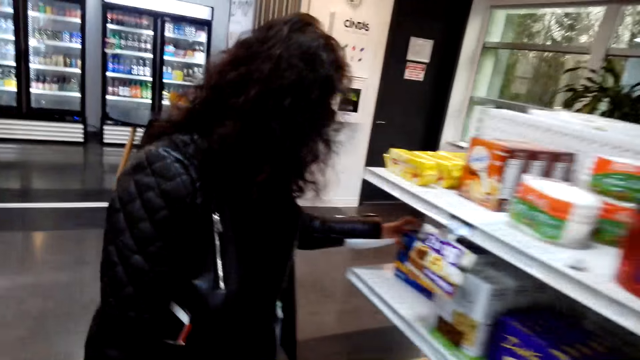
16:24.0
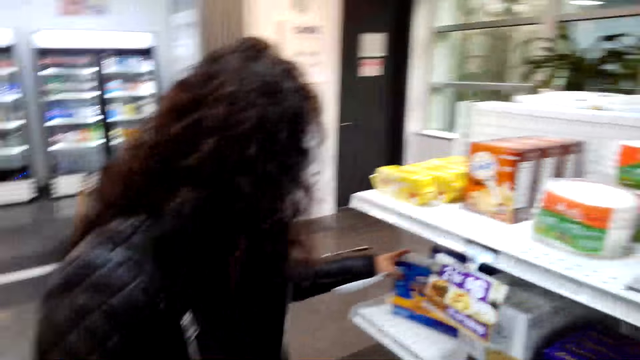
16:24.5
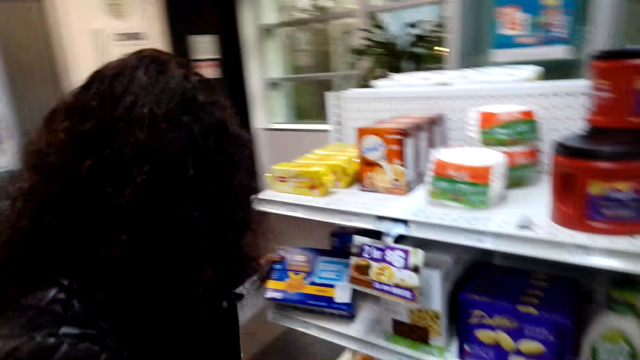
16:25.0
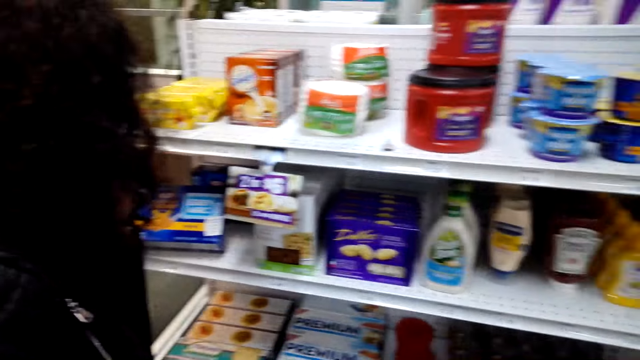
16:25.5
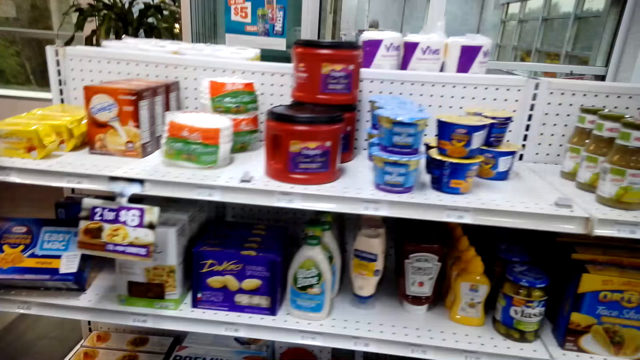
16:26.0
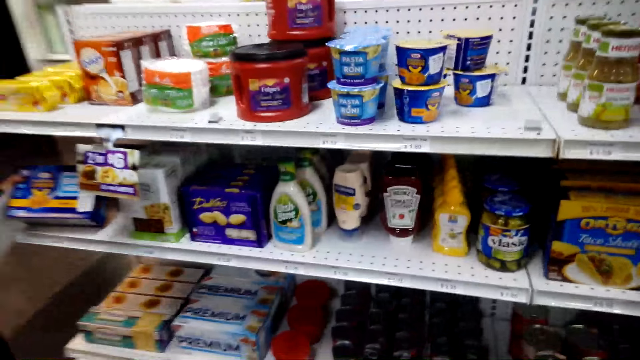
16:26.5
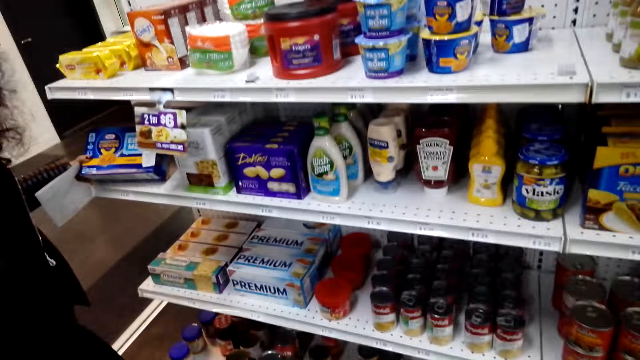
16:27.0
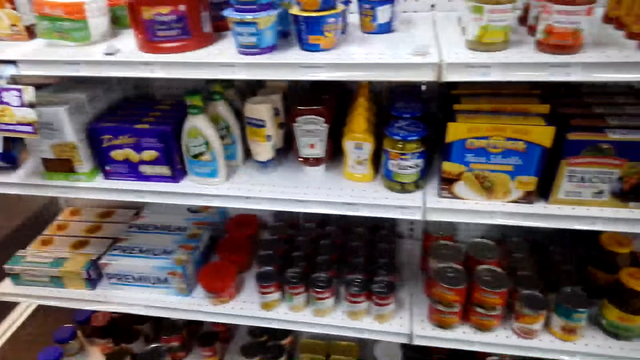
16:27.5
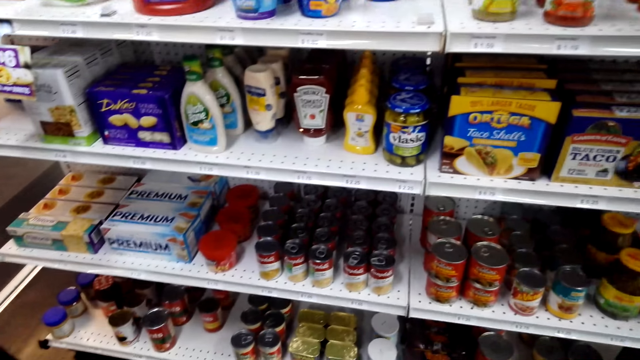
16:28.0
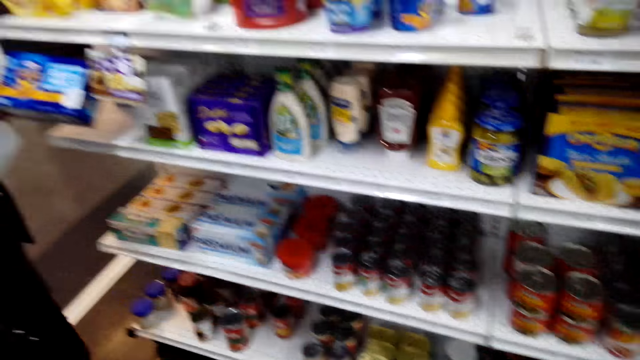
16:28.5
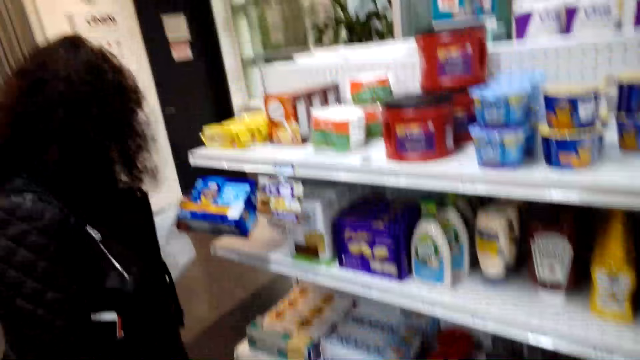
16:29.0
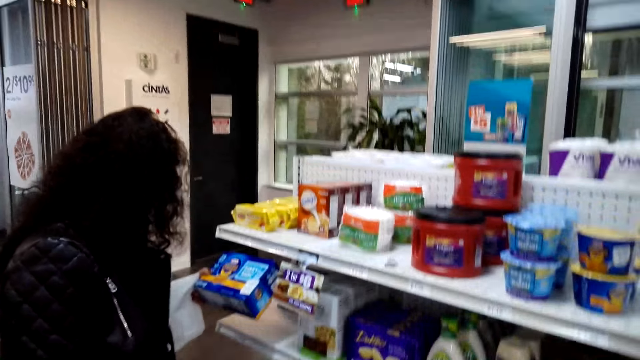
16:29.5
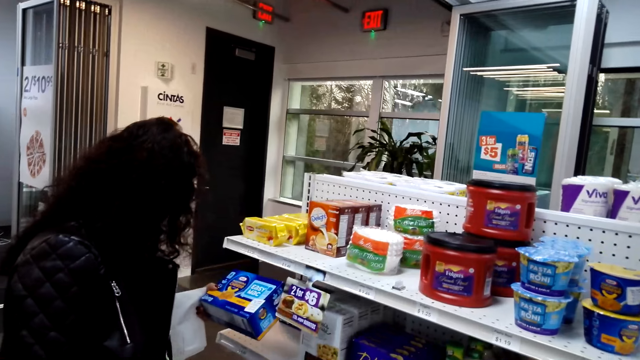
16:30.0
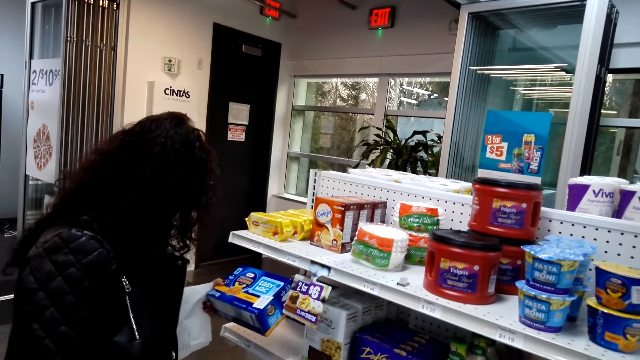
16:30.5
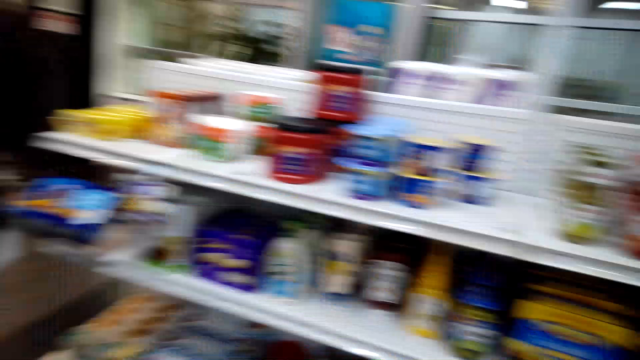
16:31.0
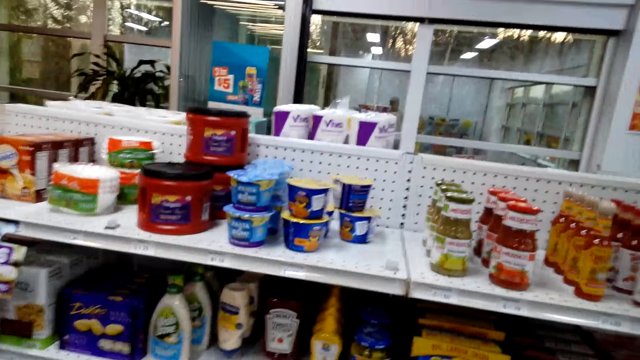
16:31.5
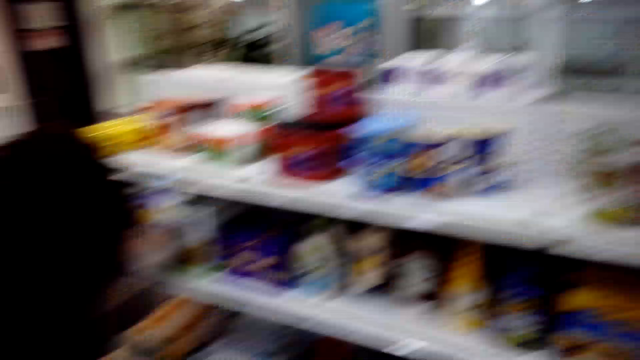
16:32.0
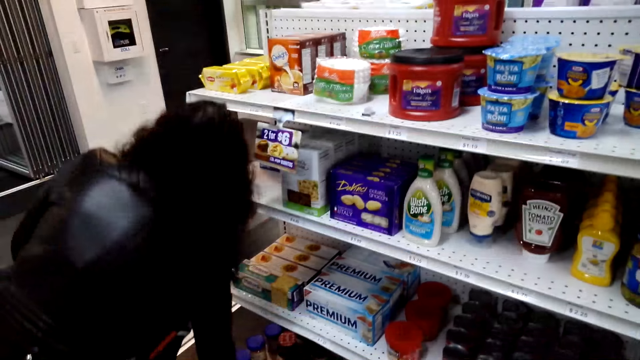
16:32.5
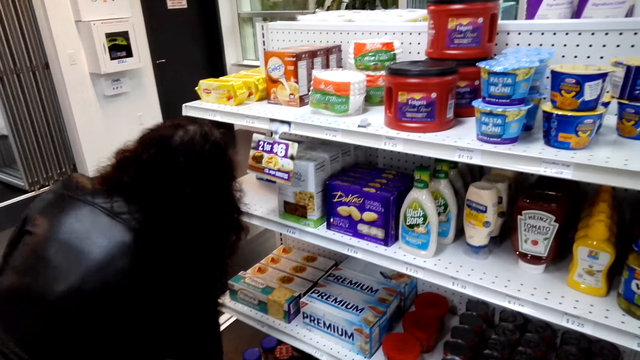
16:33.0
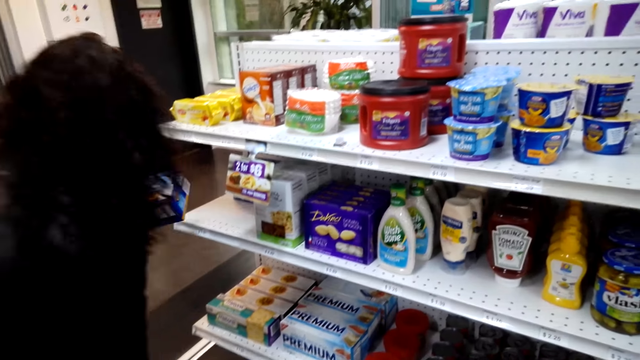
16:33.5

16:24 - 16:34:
The camera wearer dialogues with a person. They look at the supermarket shelf. They dialogue with the person.

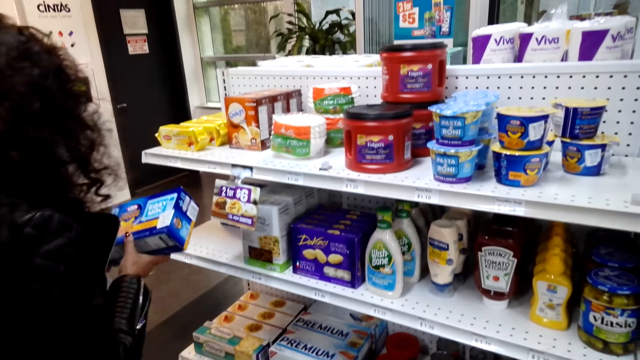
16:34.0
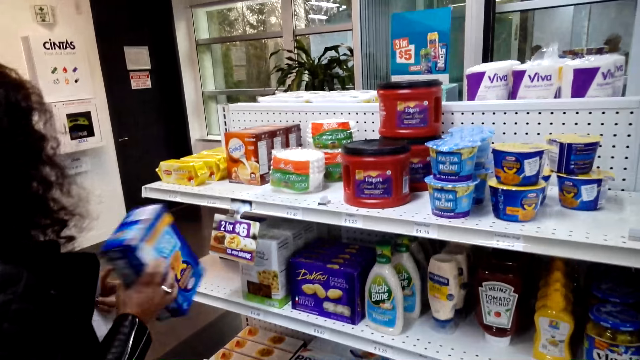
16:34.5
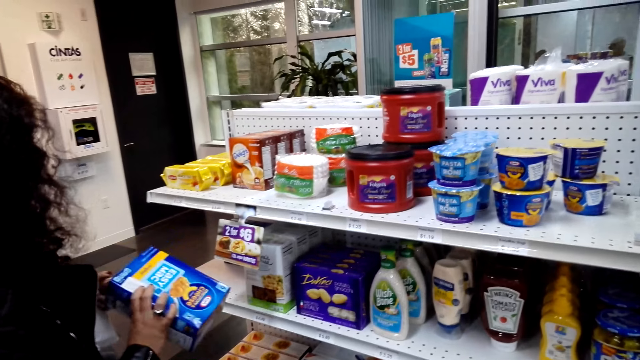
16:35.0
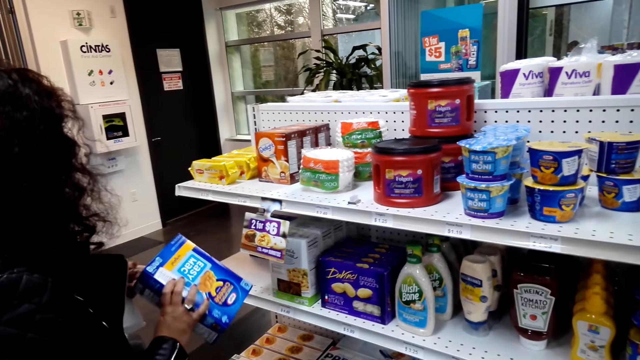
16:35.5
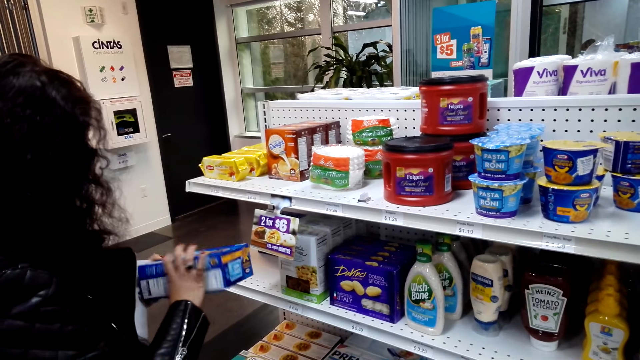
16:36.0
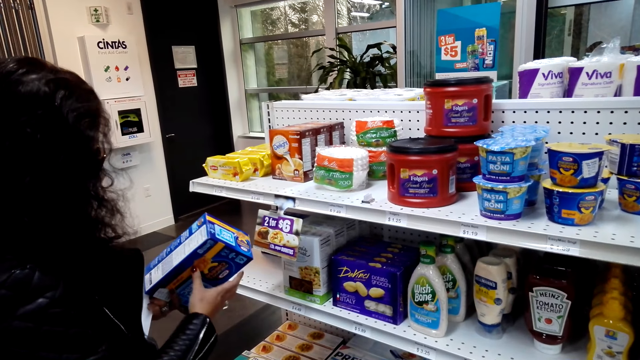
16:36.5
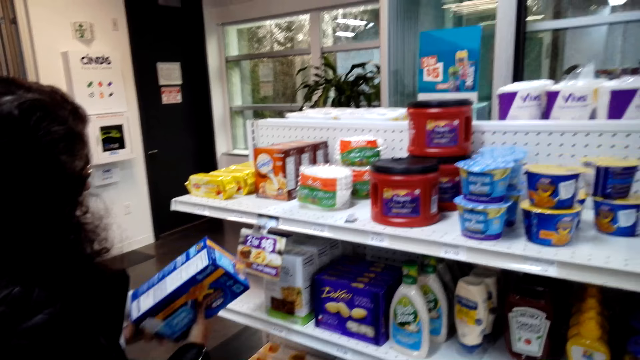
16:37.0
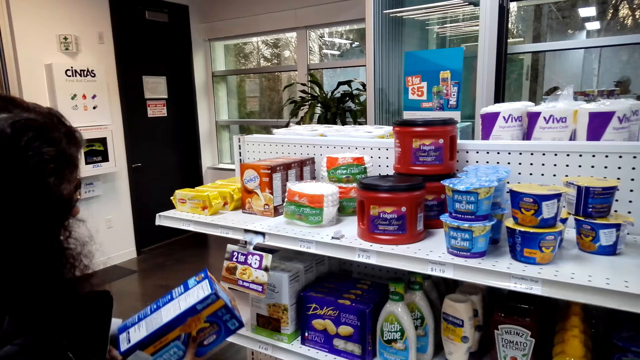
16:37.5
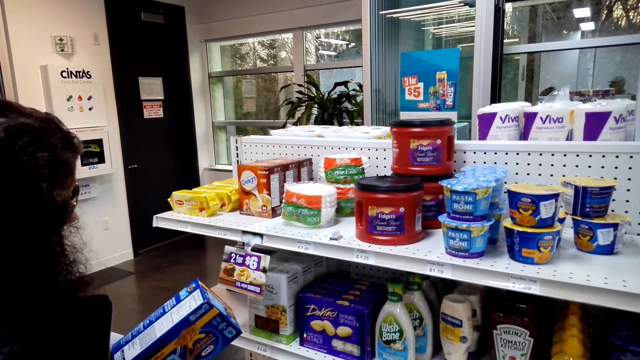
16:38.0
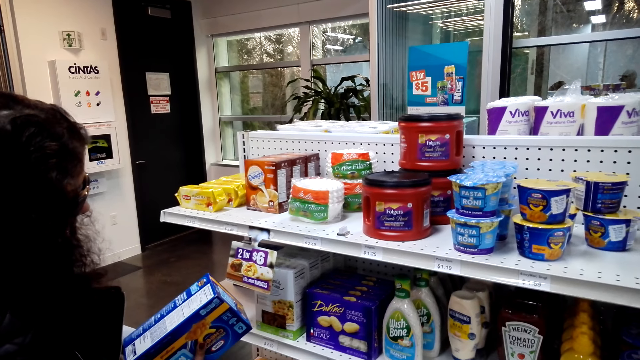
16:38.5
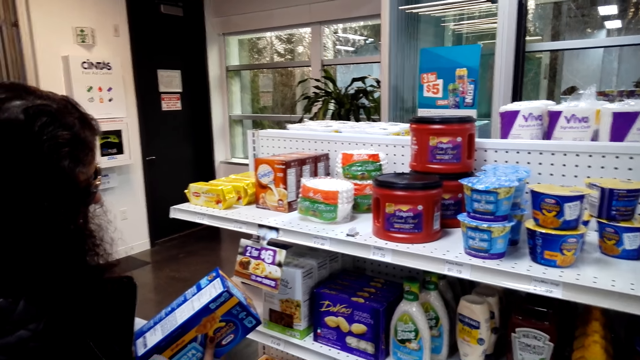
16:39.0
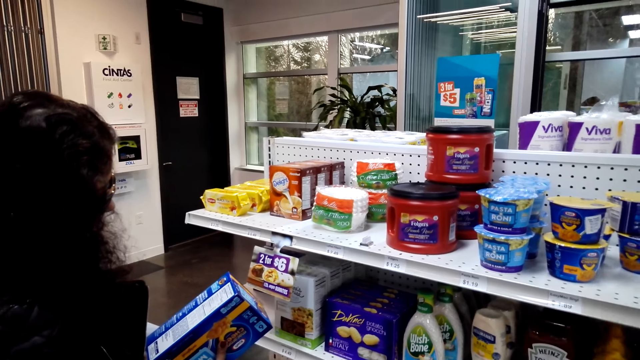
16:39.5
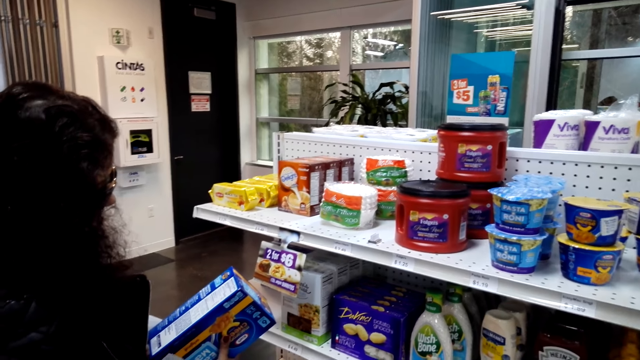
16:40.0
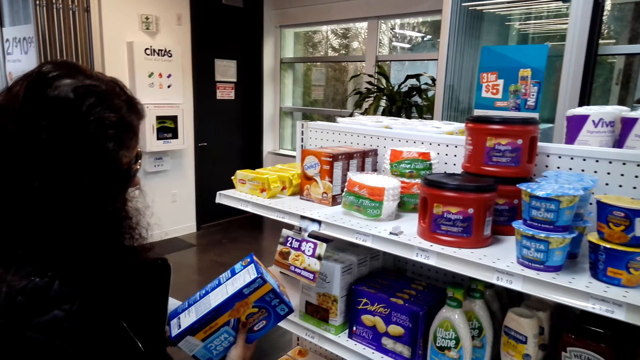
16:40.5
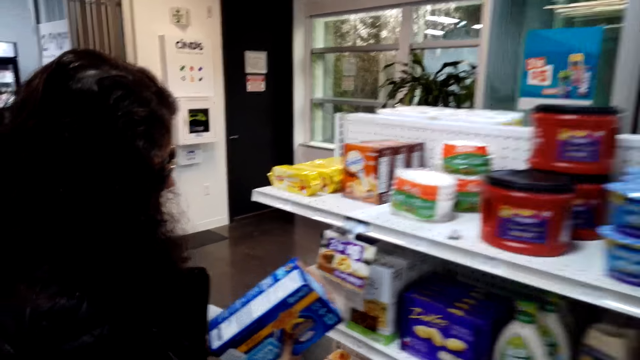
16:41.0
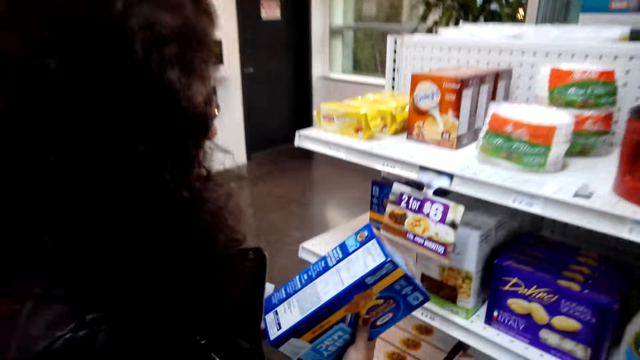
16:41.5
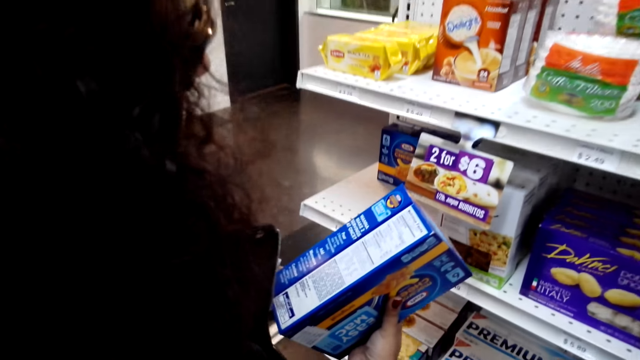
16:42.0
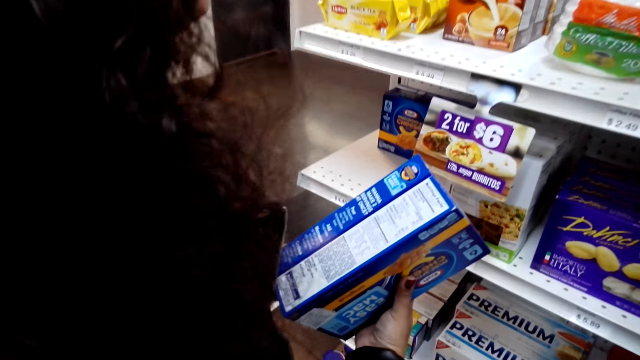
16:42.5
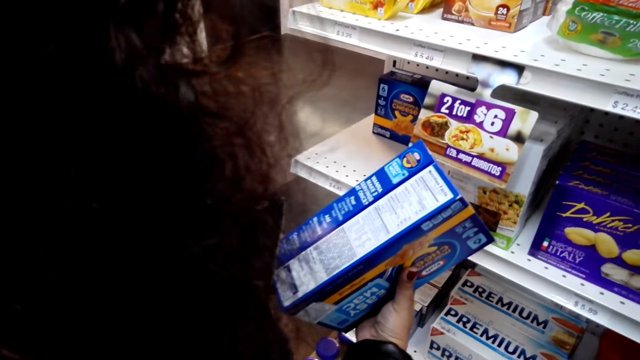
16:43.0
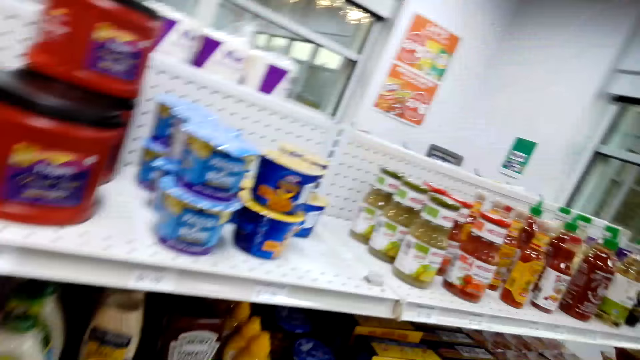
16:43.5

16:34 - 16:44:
A person picks the items on the shelf. The person holds something in hand.
